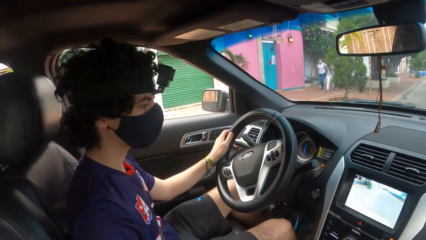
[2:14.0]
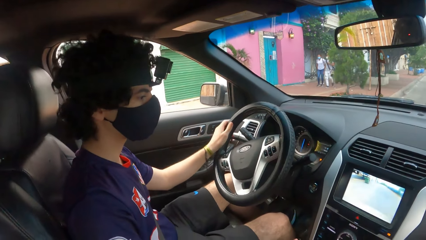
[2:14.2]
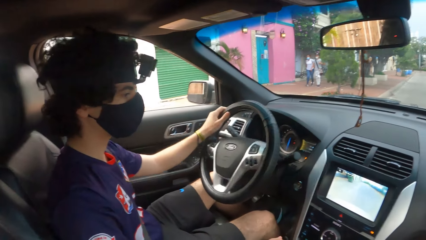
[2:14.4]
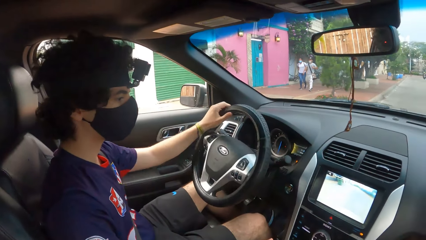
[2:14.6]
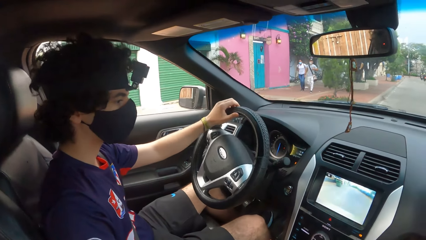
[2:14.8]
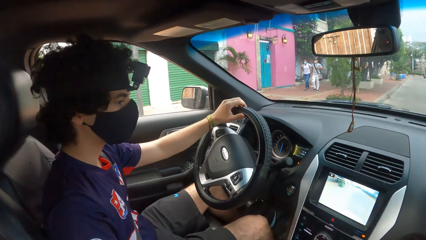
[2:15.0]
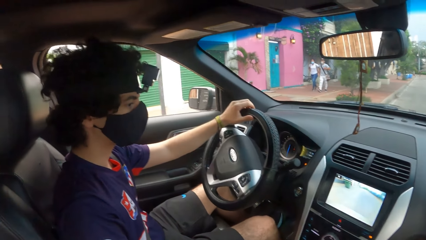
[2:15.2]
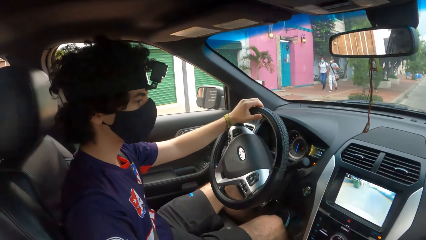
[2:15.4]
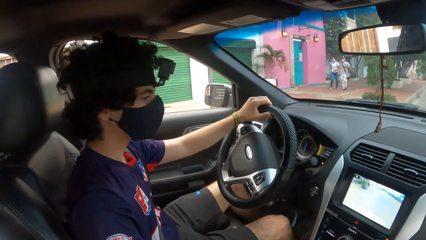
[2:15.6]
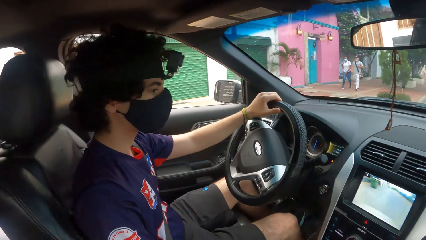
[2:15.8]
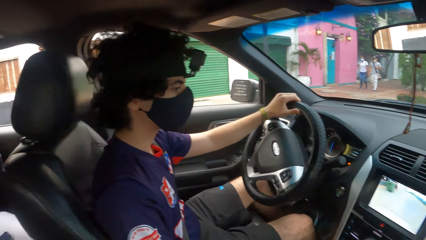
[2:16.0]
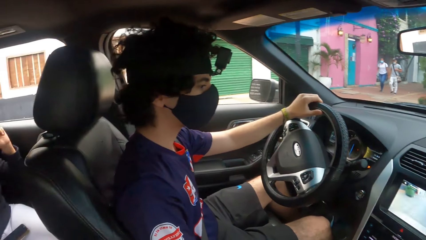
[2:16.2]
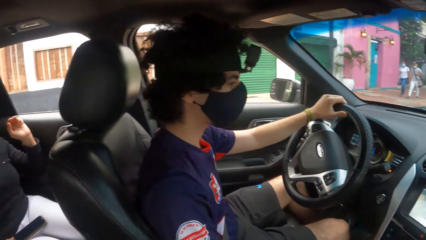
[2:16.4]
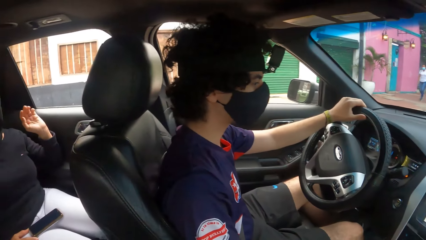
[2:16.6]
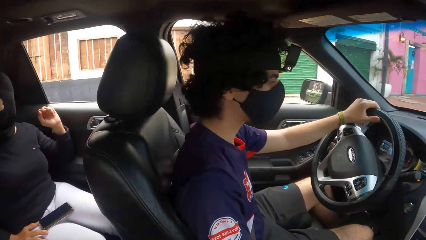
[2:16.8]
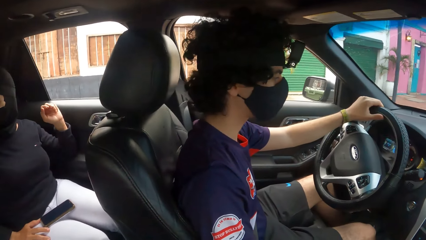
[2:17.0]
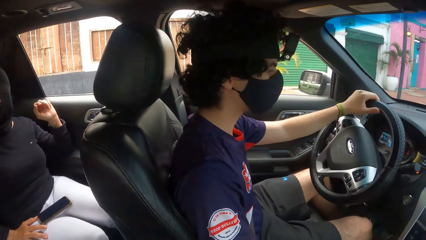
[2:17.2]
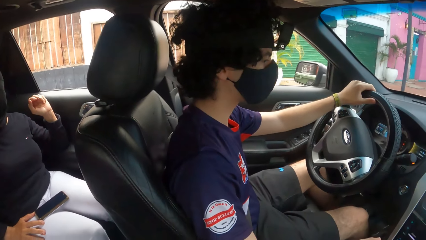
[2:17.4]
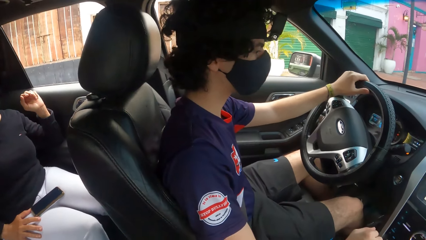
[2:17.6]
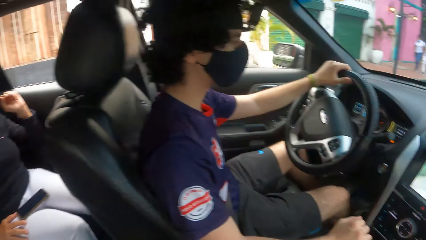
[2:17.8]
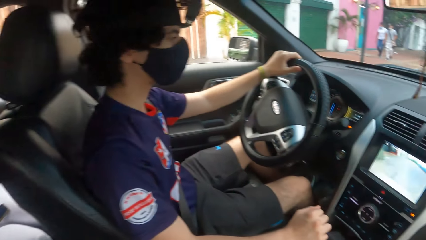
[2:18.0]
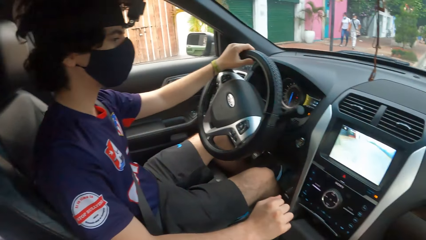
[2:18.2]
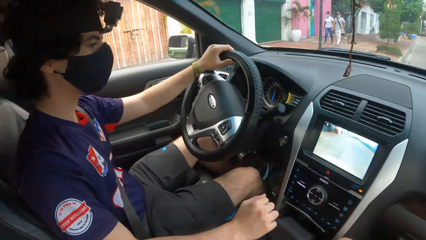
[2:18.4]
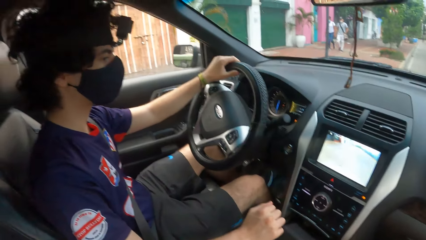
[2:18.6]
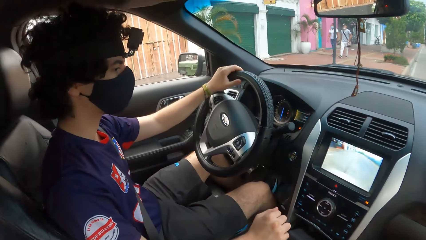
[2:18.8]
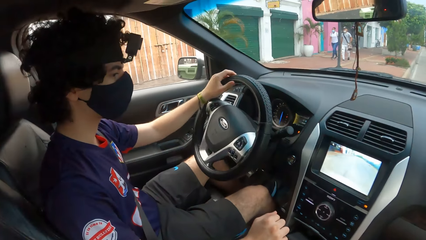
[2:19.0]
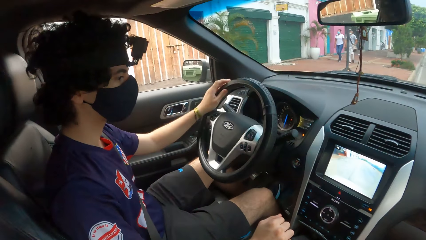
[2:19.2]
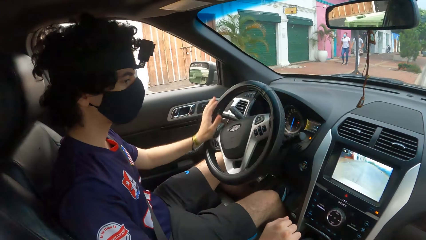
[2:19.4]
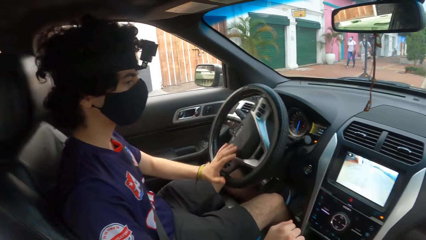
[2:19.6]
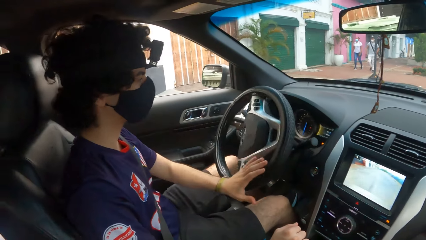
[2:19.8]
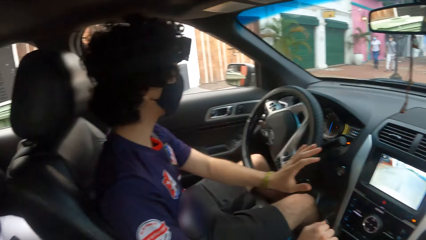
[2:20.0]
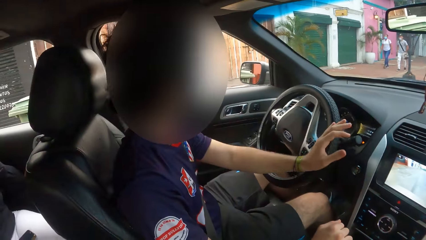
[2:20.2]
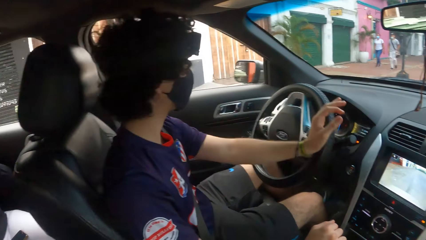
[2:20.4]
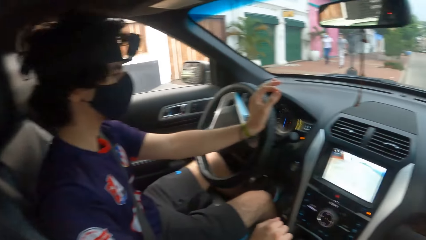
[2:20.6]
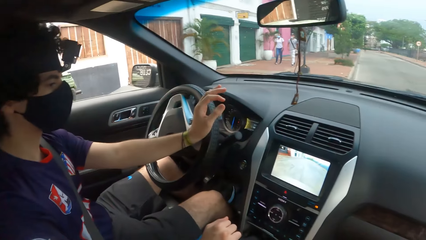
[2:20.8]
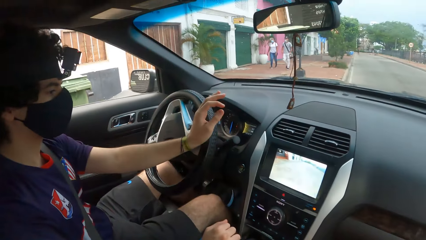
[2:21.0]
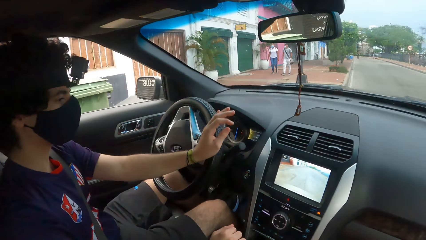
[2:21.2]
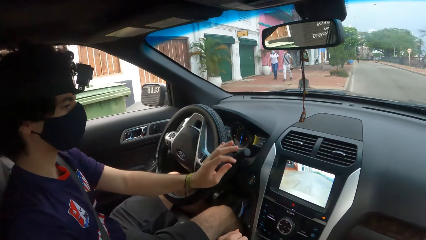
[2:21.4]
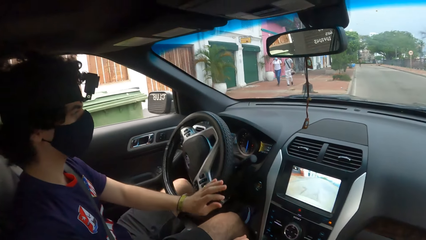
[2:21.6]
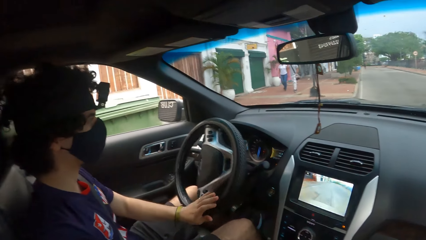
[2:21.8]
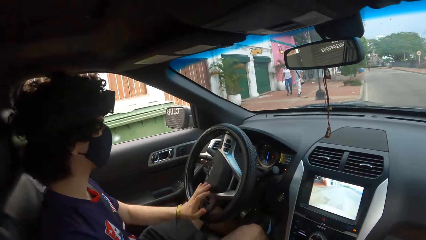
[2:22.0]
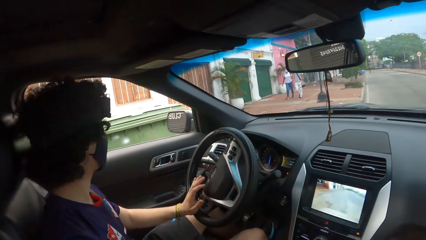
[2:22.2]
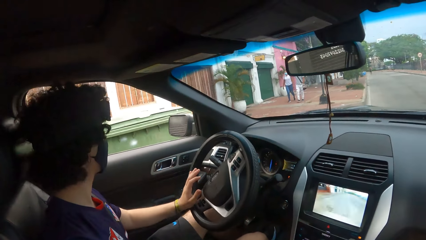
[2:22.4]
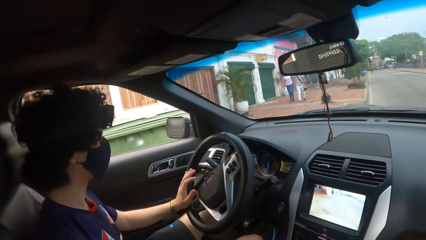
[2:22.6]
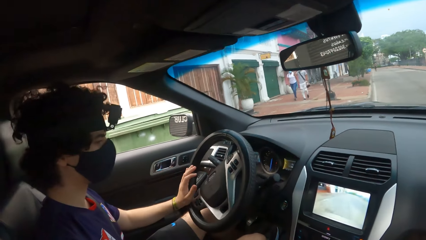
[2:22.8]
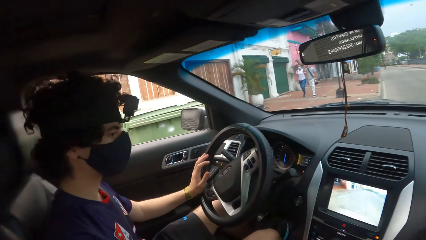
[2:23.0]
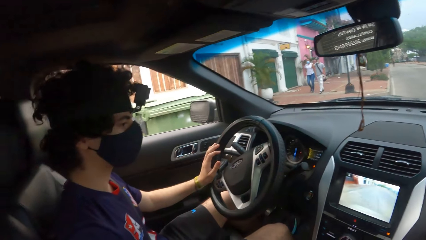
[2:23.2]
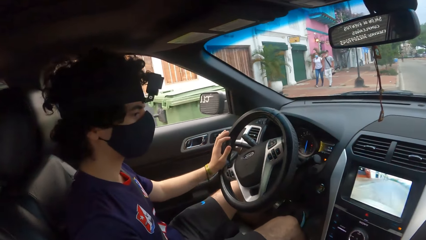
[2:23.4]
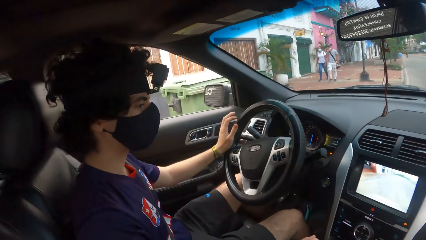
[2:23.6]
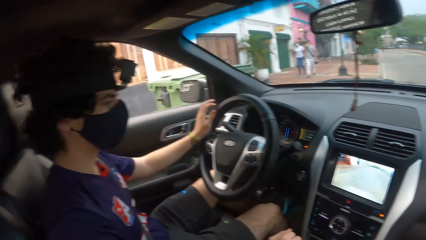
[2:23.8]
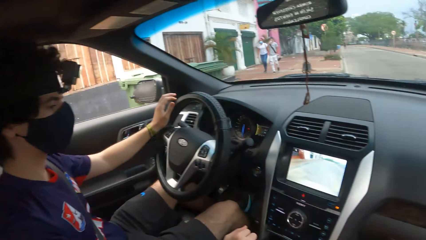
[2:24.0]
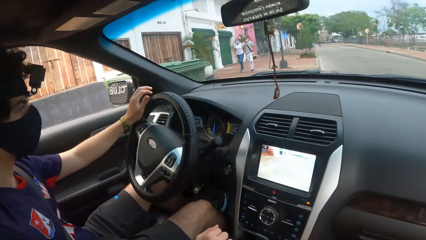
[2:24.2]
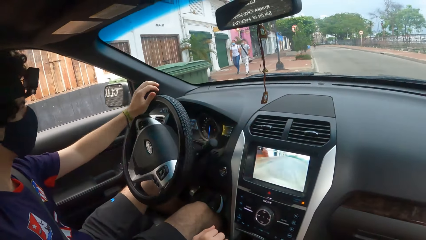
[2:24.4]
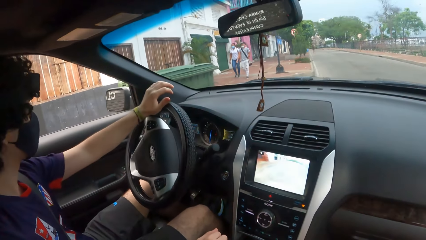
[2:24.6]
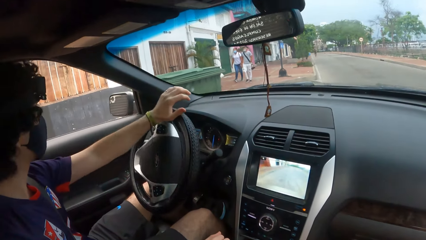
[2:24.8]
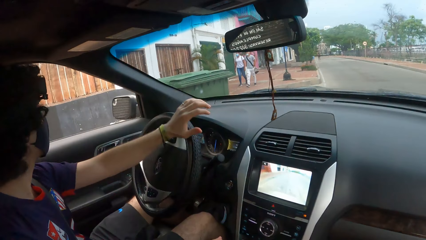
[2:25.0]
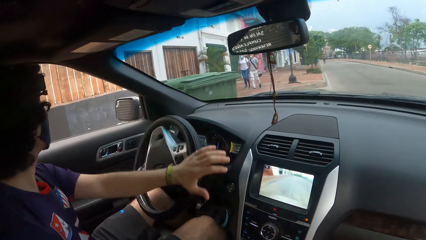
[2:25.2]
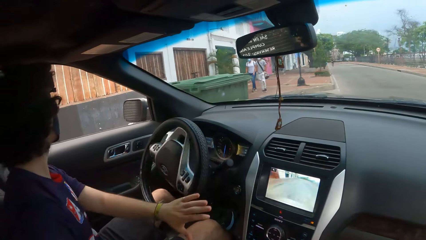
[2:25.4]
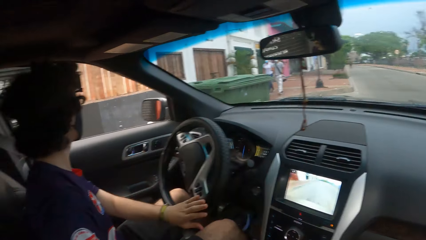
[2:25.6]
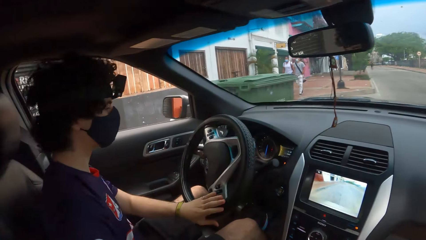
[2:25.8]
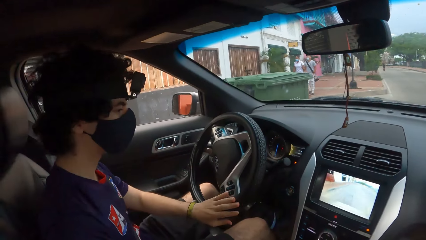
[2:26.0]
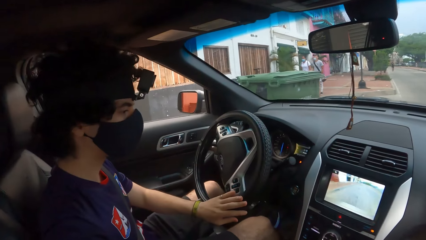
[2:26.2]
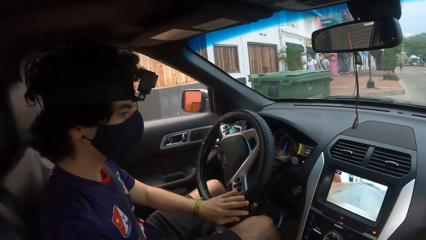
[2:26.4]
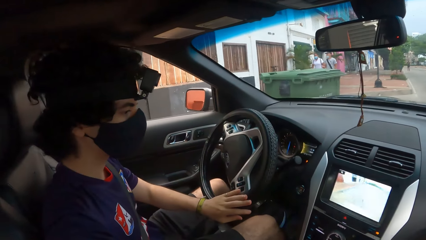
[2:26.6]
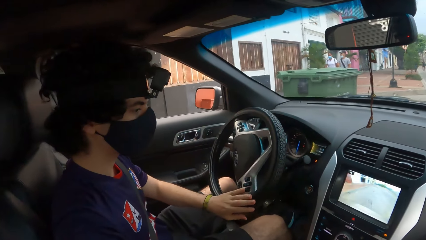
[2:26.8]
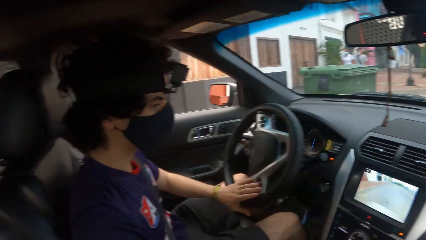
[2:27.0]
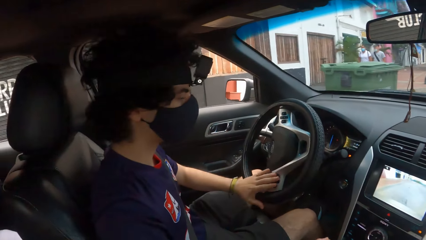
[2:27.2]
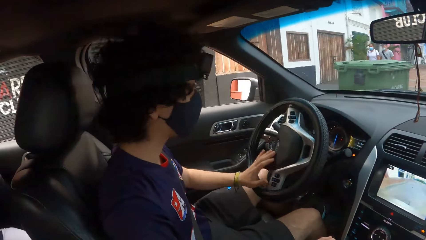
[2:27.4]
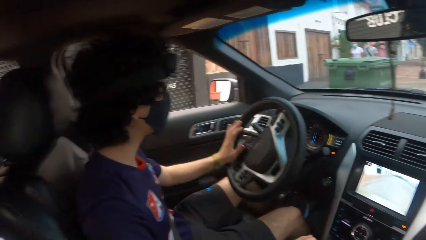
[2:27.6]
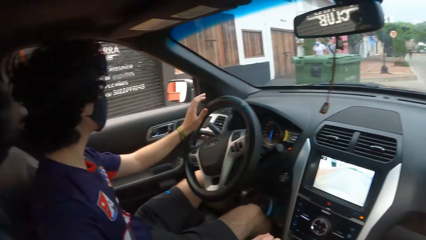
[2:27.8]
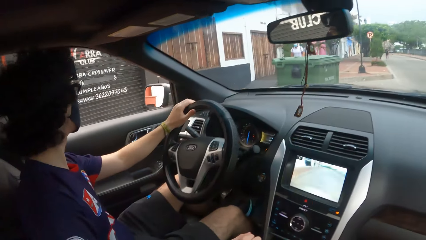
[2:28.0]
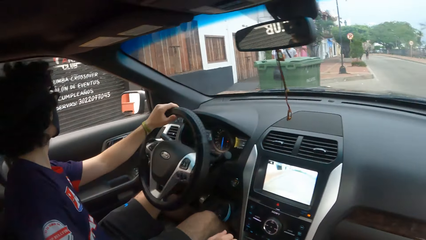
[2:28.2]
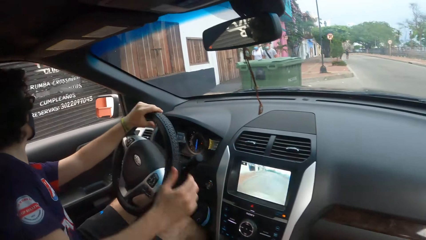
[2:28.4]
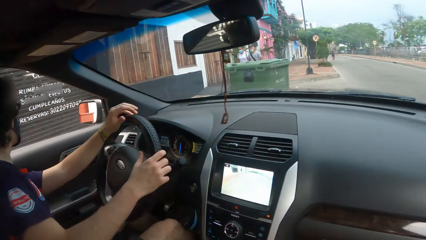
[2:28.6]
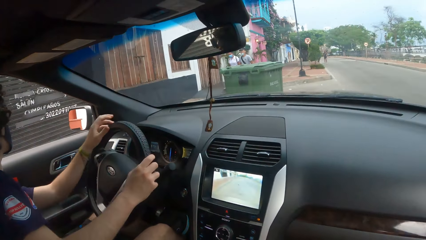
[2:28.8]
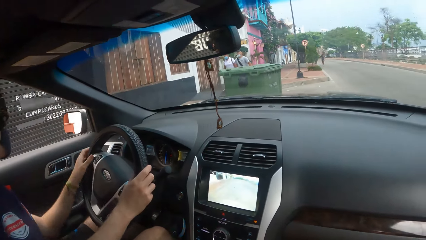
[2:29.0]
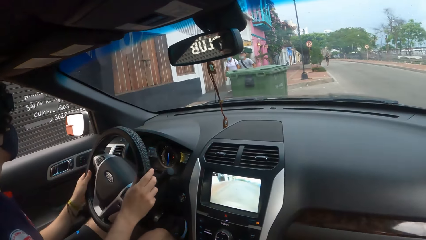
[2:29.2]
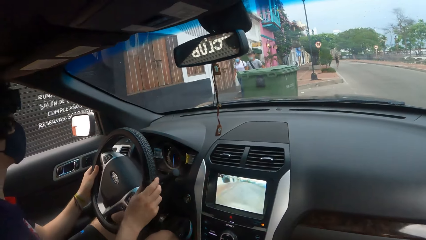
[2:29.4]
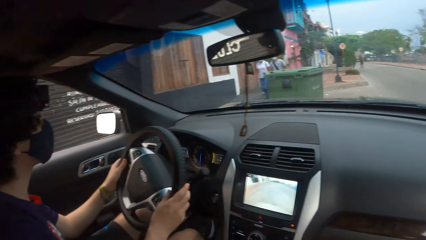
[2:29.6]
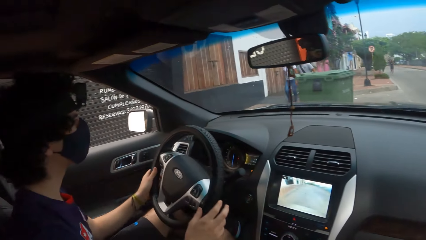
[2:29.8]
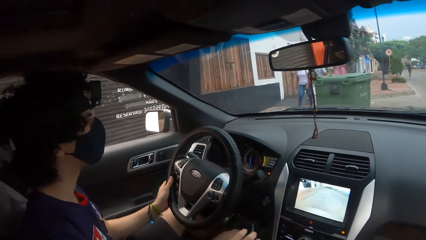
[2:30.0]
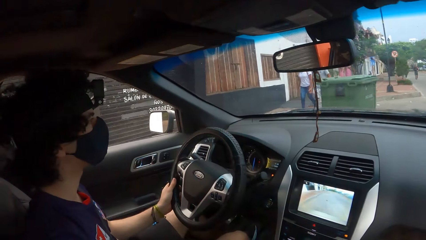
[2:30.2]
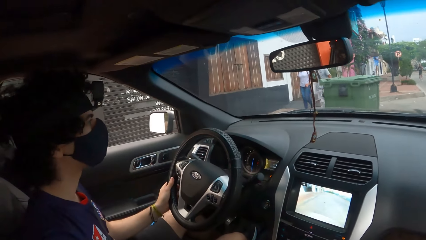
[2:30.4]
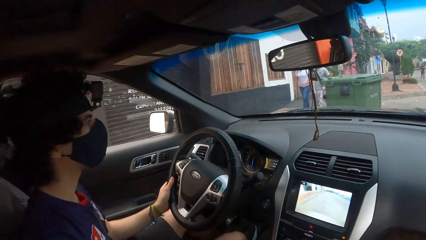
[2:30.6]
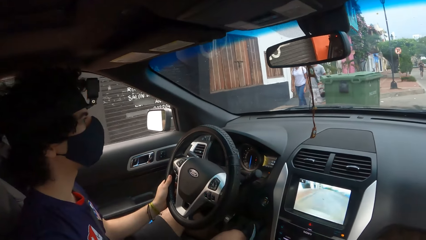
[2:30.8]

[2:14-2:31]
The man holds a car steering wheel with both hands.
